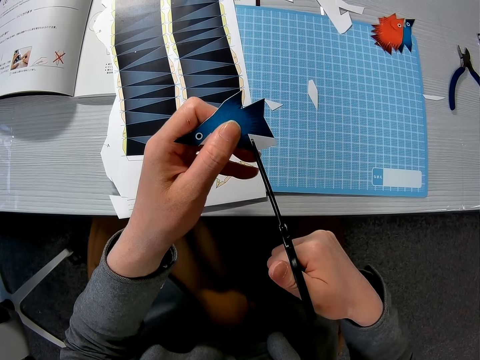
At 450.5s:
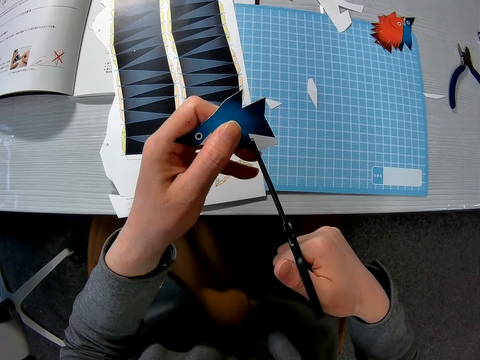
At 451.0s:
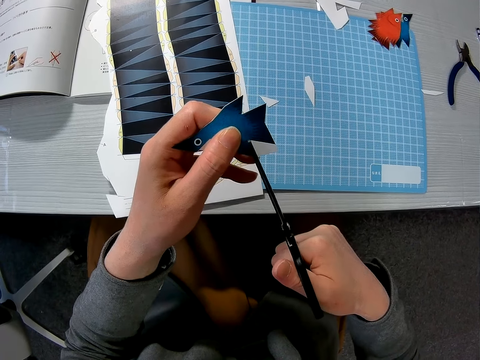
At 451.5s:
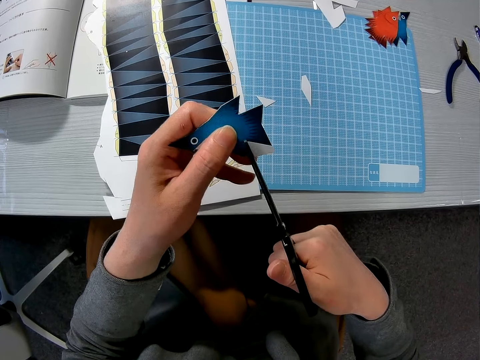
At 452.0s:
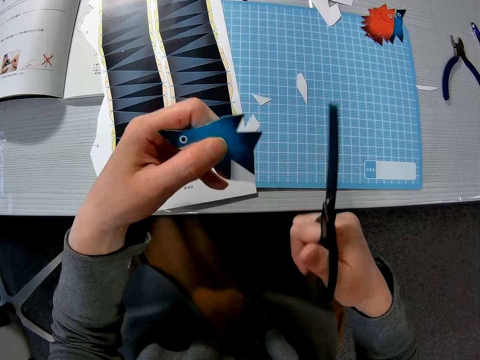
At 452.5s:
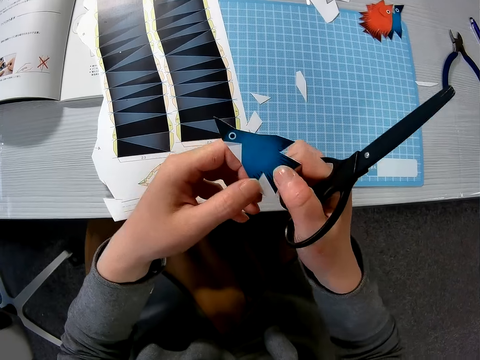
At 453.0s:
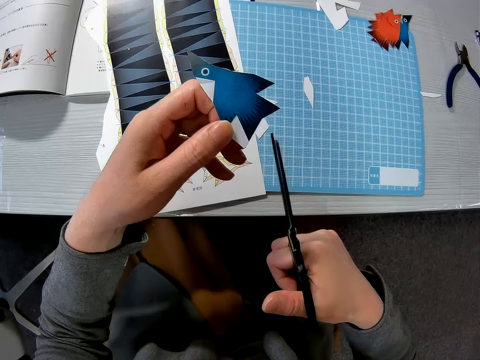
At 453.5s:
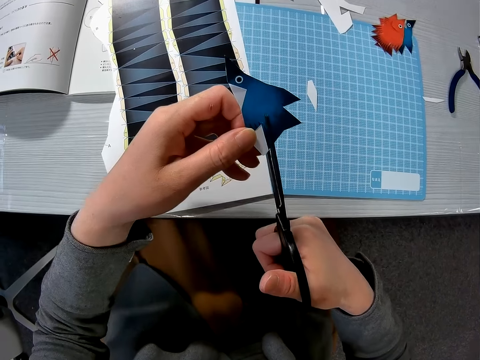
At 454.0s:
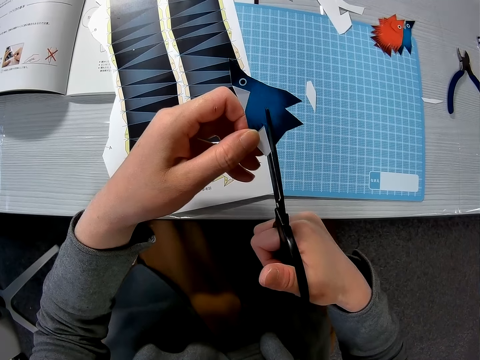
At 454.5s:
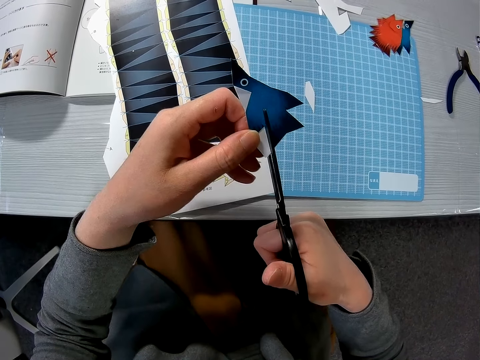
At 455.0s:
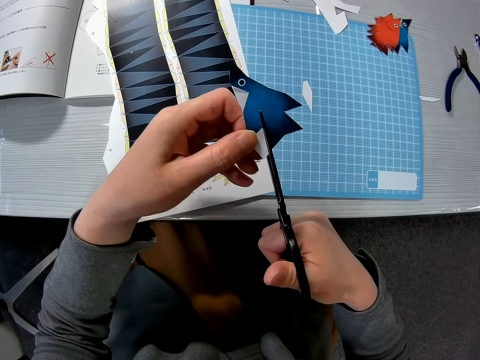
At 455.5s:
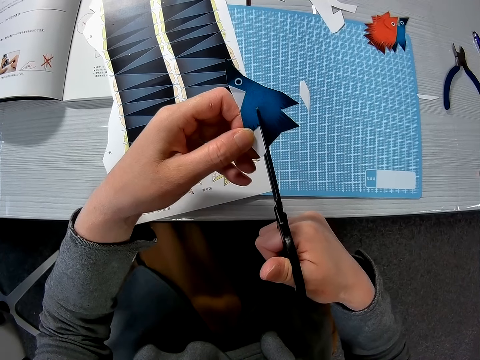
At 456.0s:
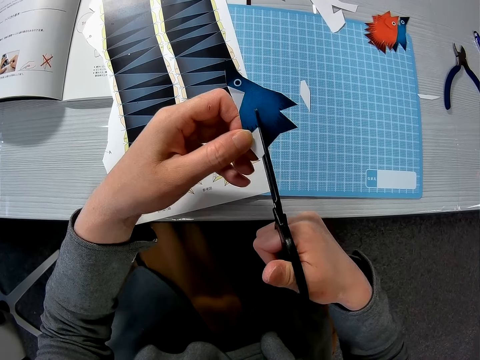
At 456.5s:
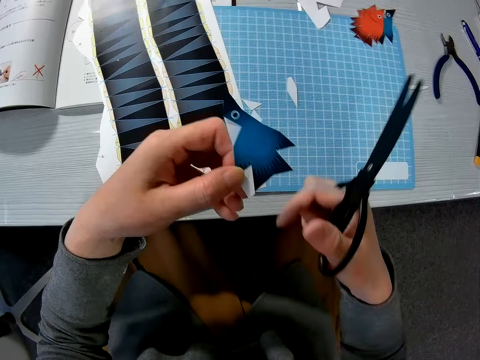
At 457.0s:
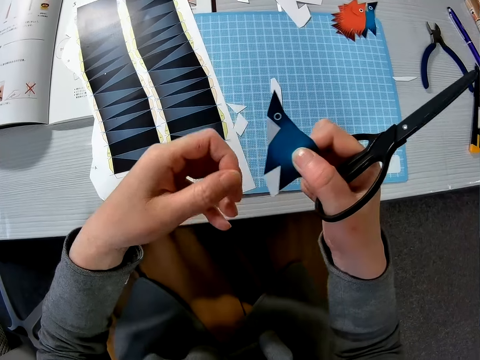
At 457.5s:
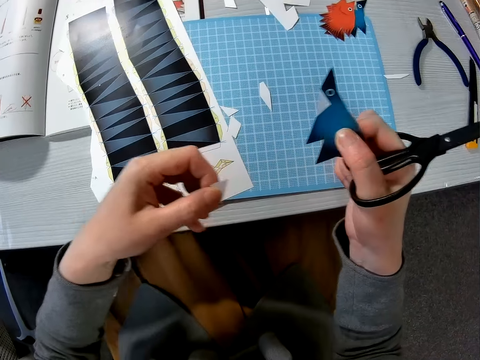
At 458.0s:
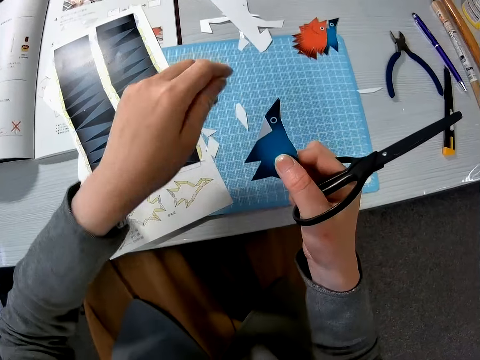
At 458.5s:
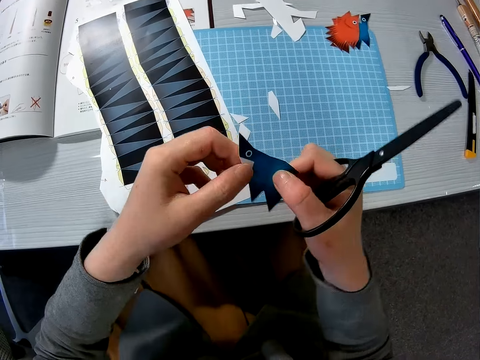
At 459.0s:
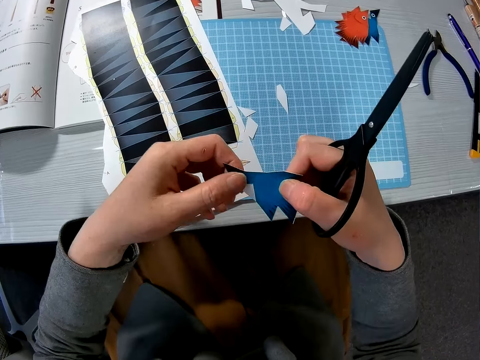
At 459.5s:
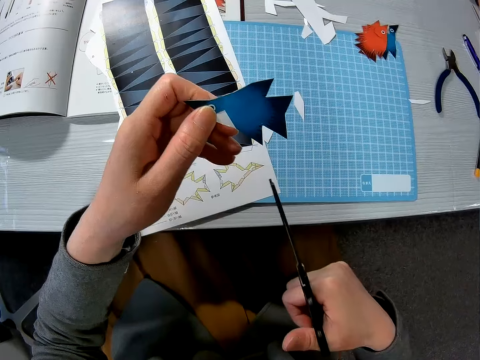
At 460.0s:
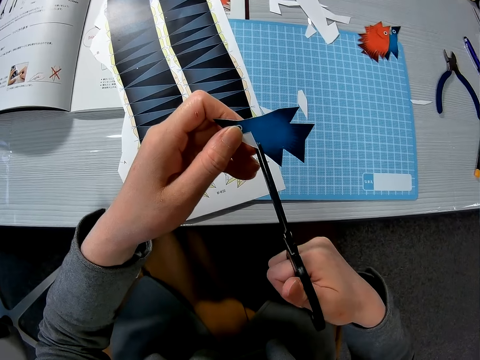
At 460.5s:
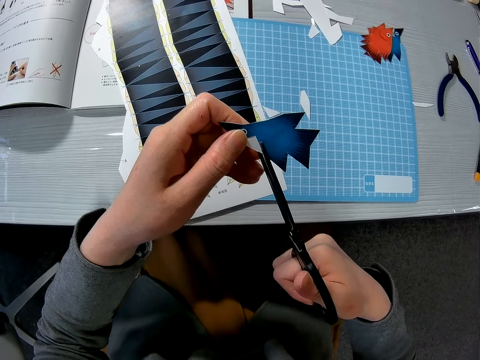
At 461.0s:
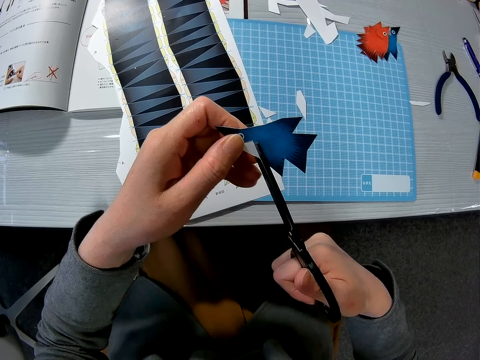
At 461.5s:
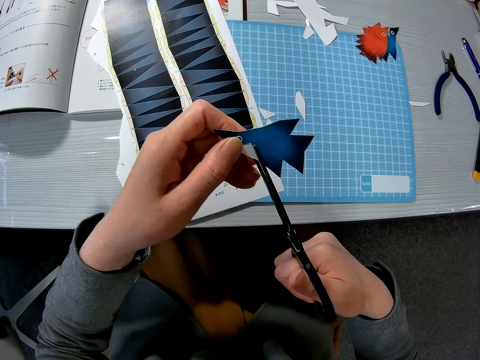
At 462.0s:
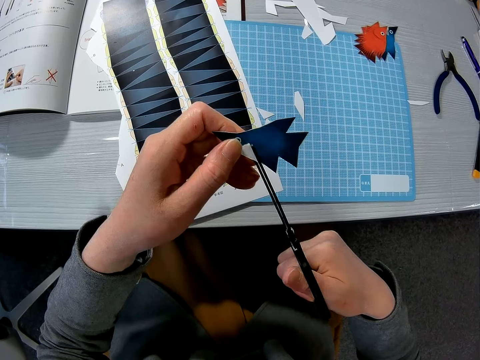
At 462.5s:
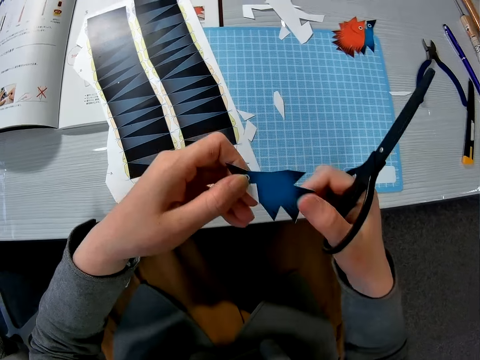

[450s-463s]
The camera wearer cuts the paper model with scissors. They rotate the paper model. They cut the paper model with scissors. They remove the cut piece and put the cut piece on the table. They cut the paper model with scissors.

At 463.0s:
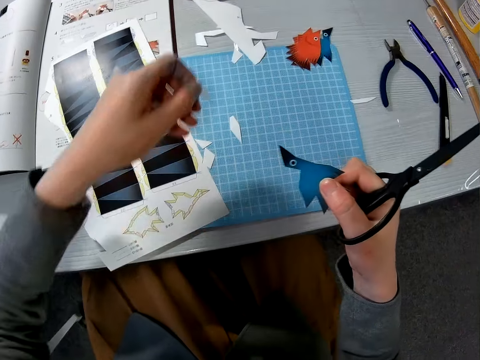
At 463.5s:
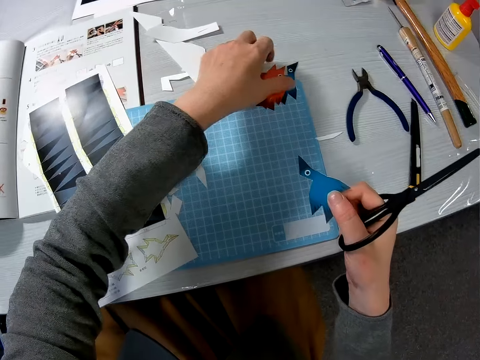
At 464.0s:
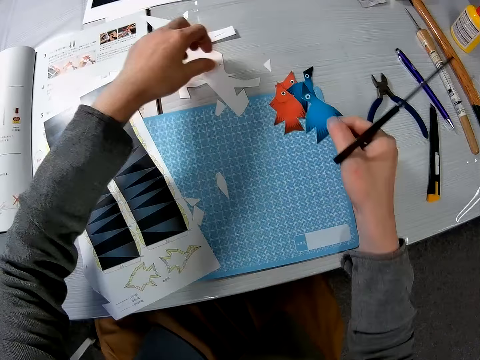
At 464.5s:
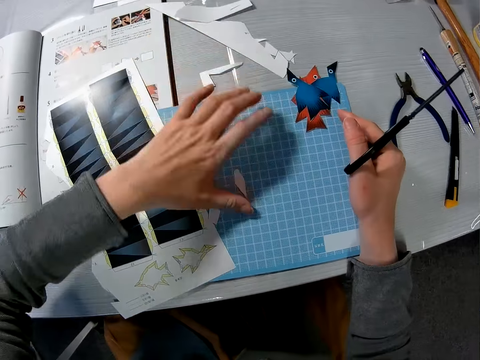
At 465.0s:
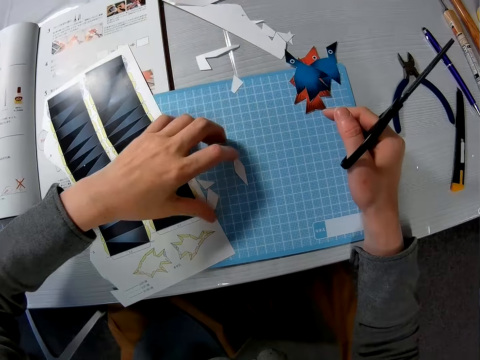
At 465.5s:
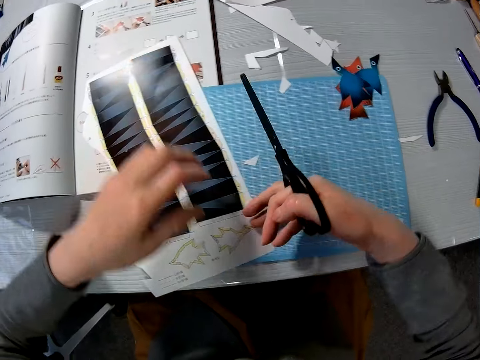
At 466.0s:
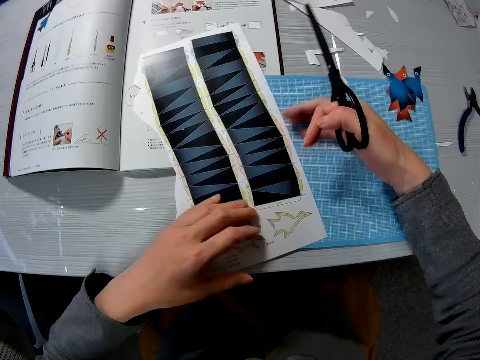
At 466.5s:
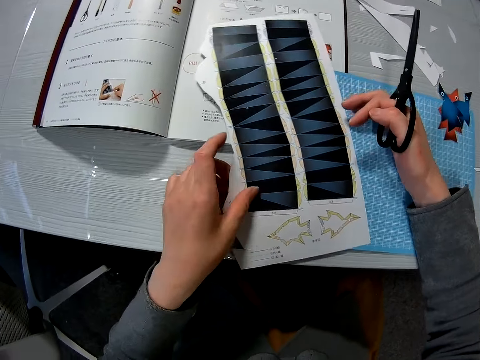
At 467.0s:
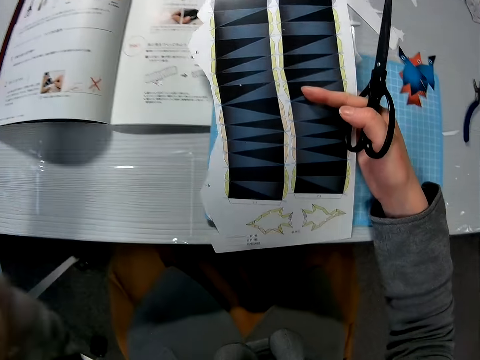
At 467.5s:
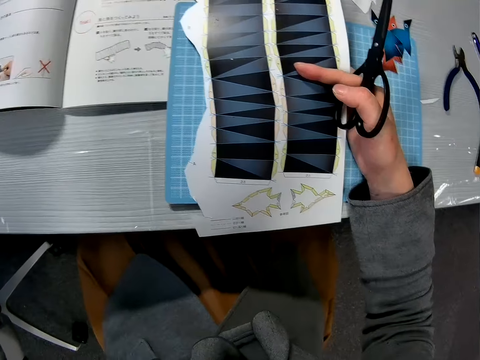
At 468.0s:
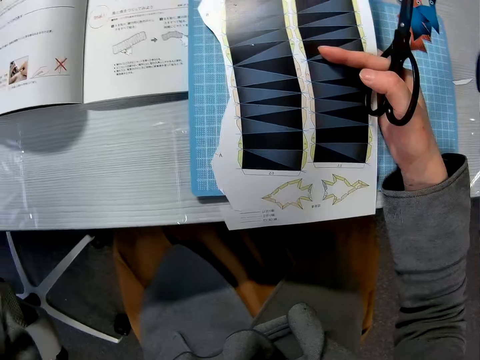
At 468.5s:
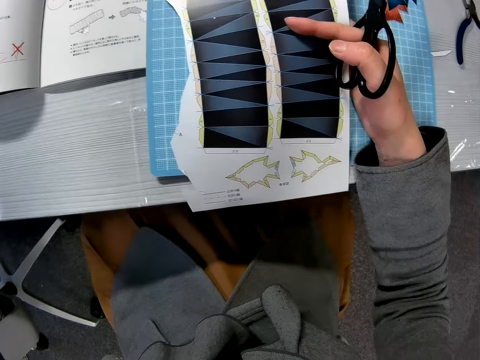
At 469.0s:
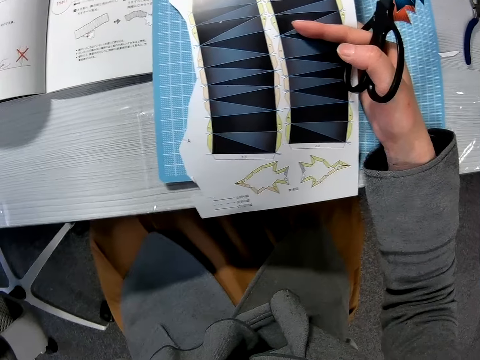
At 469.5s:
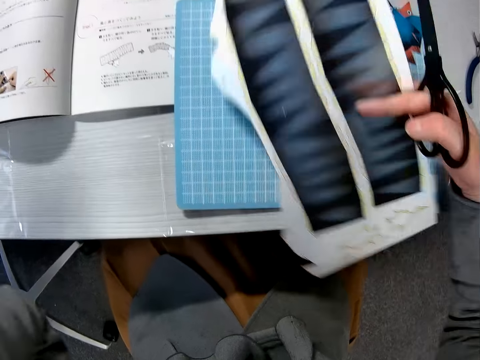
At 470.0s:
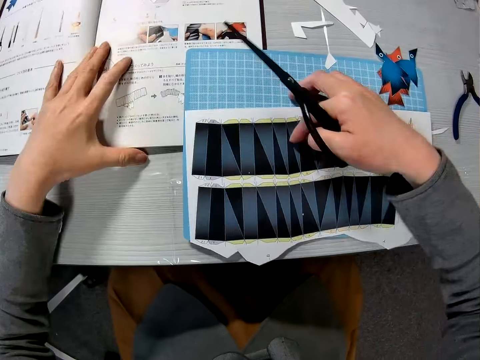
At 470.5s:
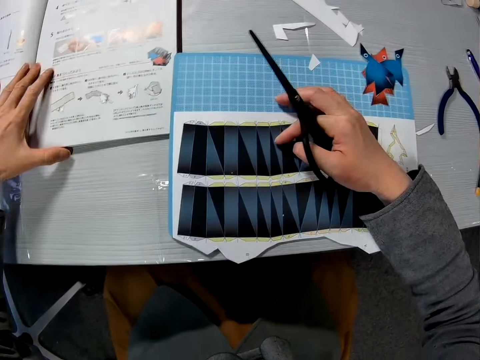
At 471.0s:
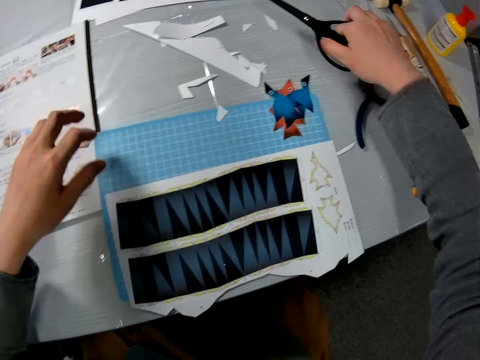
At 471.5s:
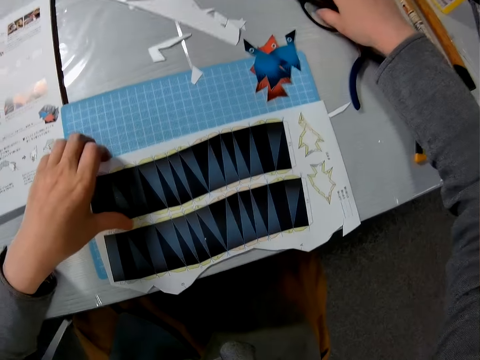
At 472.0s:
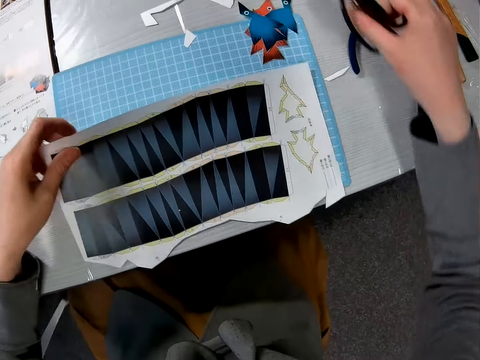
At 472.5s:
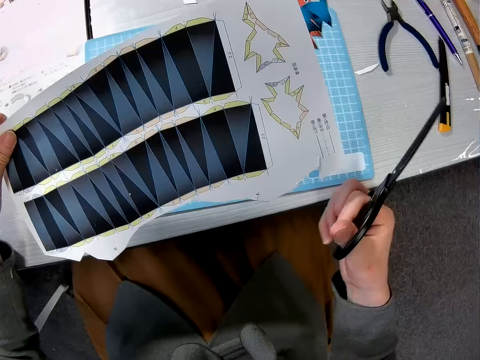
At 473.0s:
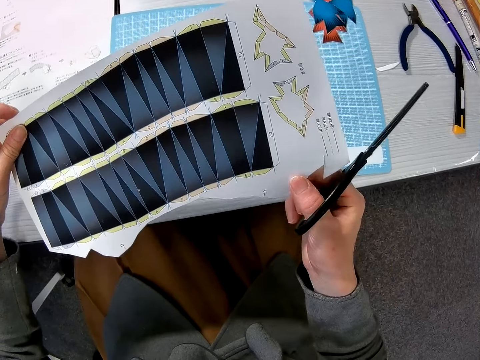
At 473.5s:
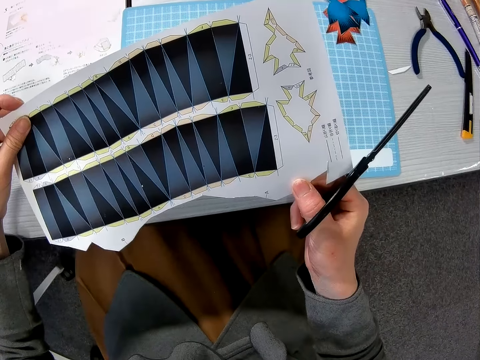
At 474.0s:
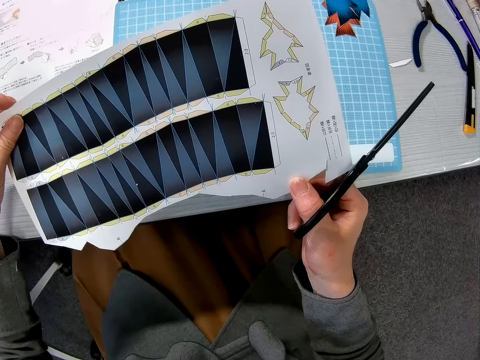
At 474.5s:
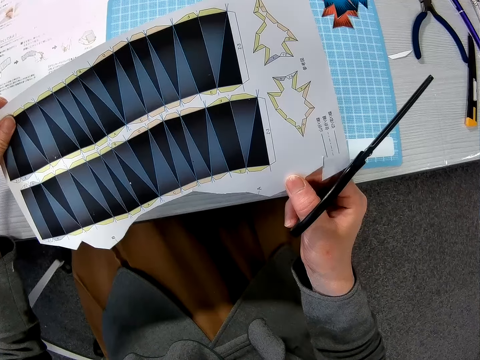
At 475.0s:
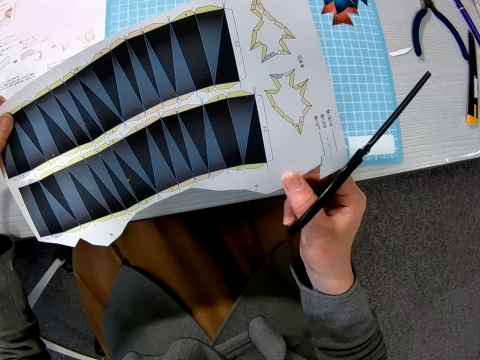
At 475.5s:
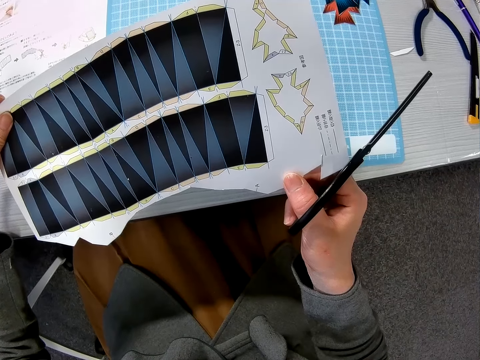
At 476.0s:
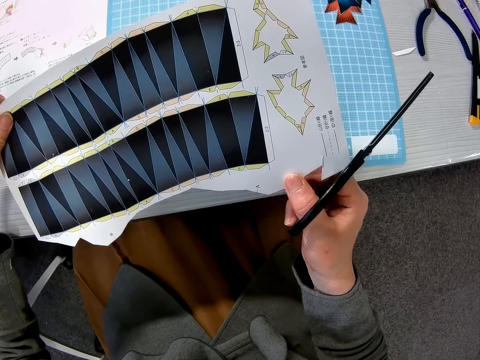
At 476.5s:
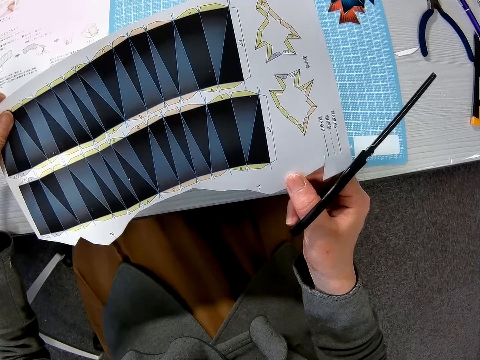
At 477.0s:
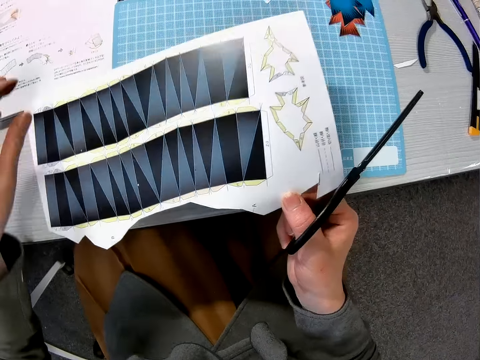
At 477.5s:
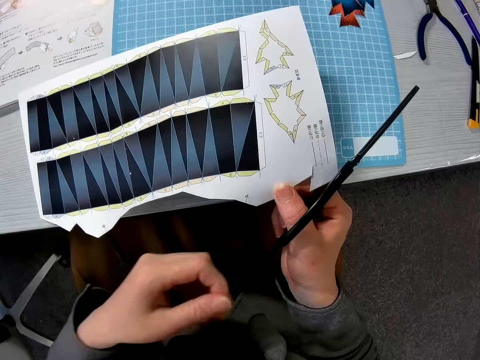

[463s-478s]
The camera wearer removes the cut piece and puts the cut piece on the table. He takes the paper model. He drops the fish shaped piece of paper on the table. He moves the piece of paper on the blue board. He wipes the cut pieces with his hand. He takes the paper model. He adjusts the camera. He holds the sketch book. He puts down the scissors. He takes the scissors. He holds the paper model. He looks at the paper model.
